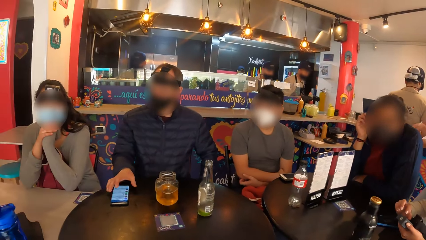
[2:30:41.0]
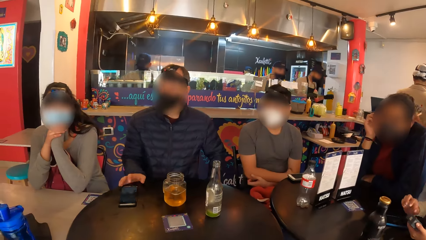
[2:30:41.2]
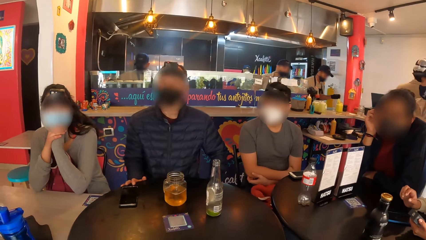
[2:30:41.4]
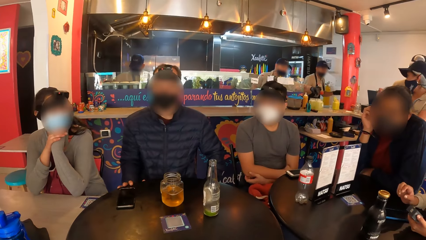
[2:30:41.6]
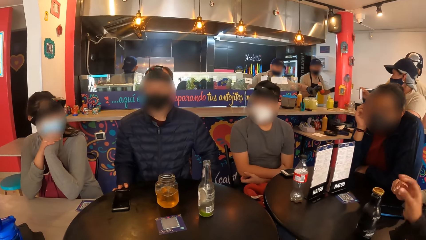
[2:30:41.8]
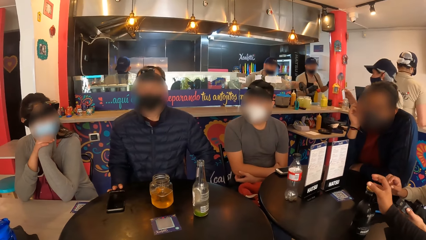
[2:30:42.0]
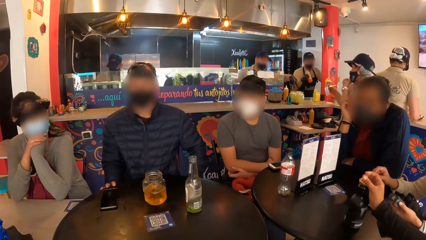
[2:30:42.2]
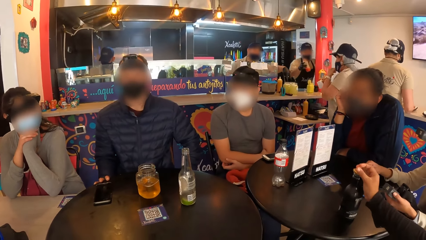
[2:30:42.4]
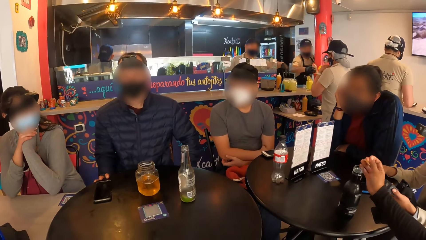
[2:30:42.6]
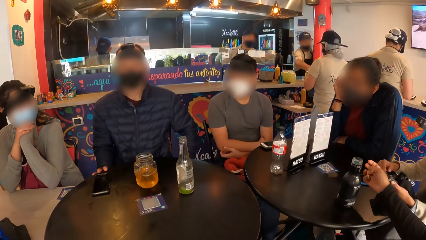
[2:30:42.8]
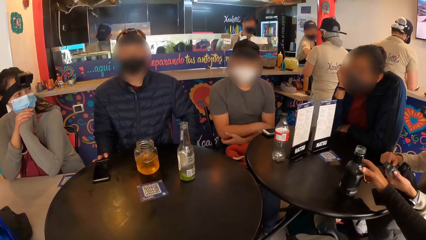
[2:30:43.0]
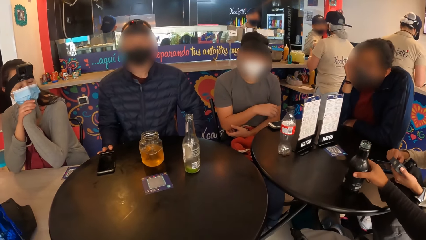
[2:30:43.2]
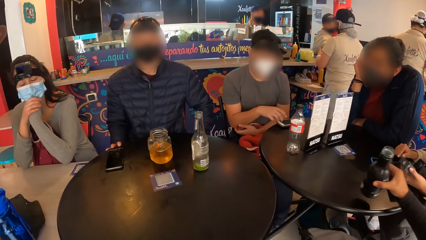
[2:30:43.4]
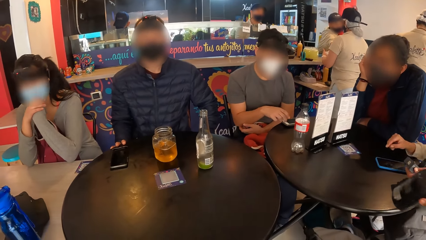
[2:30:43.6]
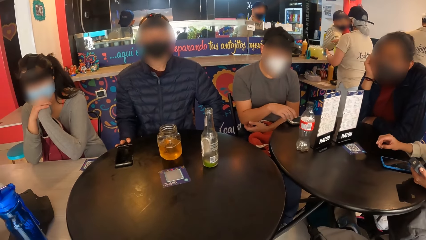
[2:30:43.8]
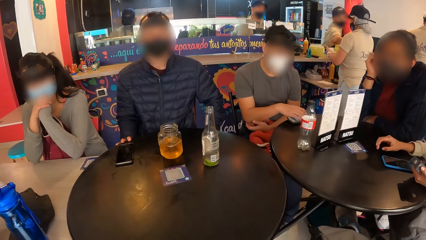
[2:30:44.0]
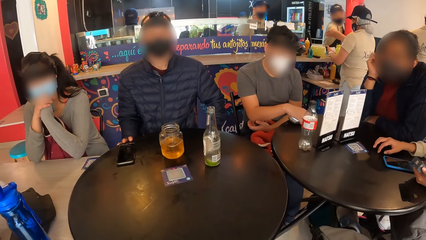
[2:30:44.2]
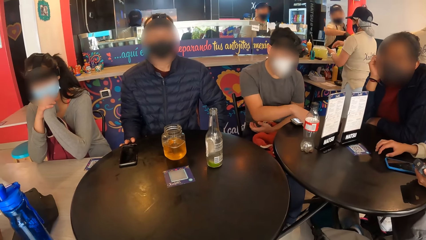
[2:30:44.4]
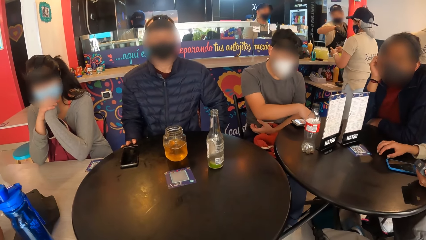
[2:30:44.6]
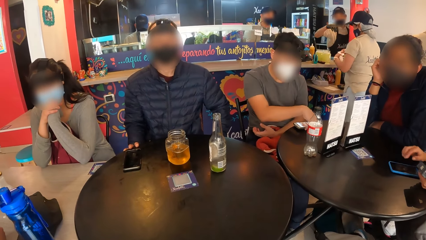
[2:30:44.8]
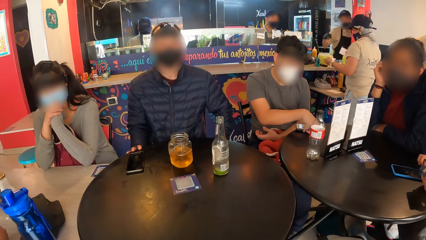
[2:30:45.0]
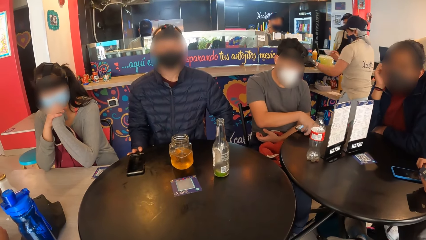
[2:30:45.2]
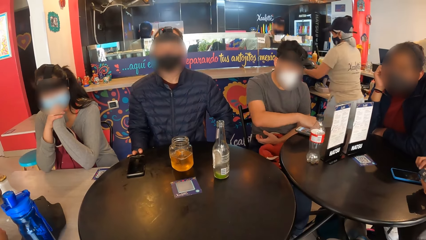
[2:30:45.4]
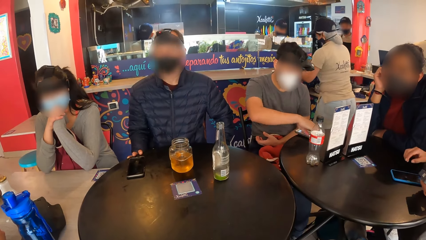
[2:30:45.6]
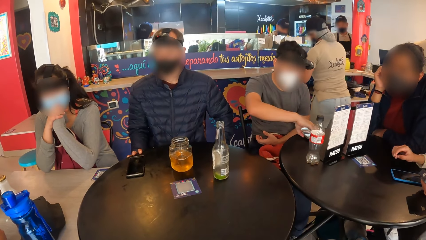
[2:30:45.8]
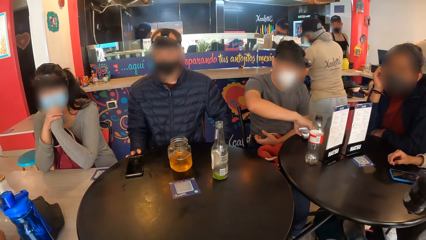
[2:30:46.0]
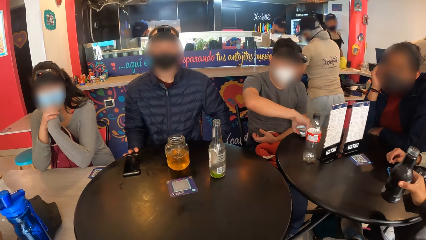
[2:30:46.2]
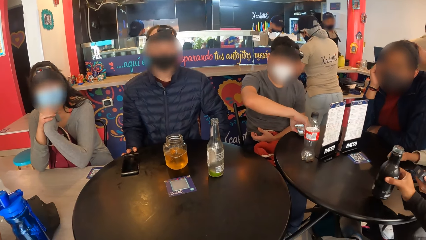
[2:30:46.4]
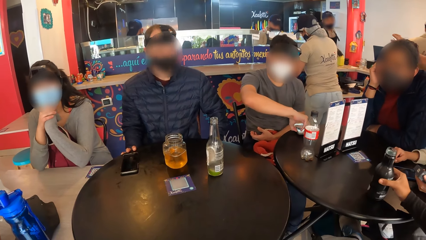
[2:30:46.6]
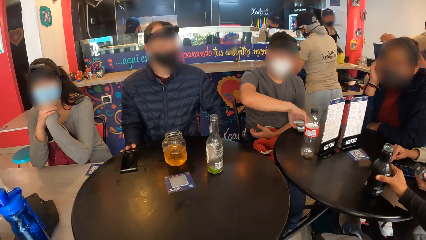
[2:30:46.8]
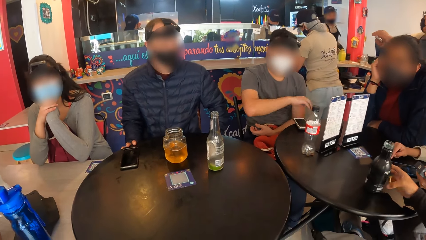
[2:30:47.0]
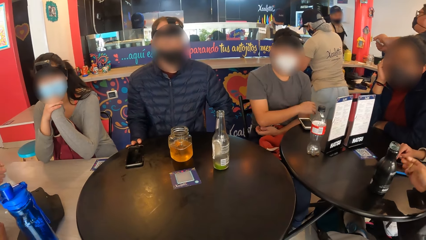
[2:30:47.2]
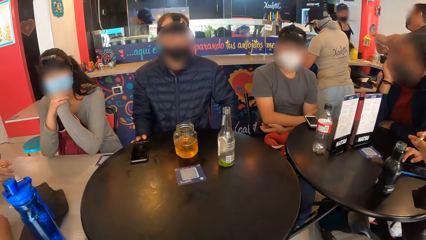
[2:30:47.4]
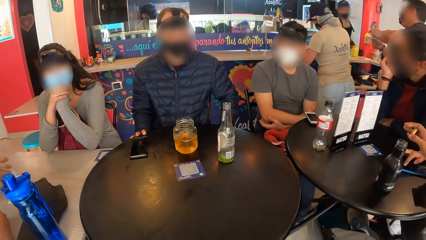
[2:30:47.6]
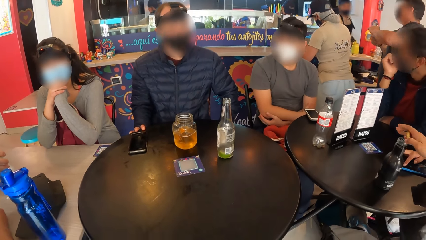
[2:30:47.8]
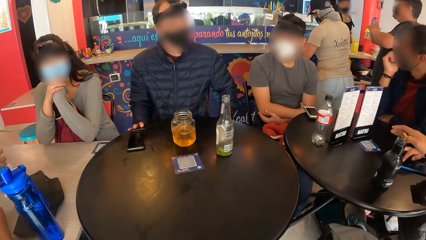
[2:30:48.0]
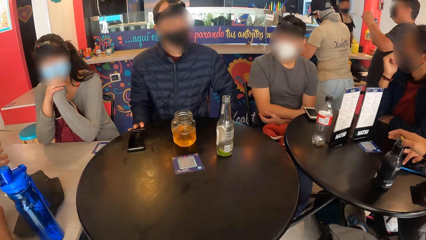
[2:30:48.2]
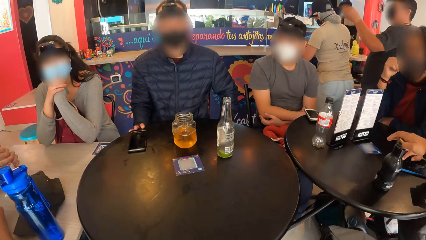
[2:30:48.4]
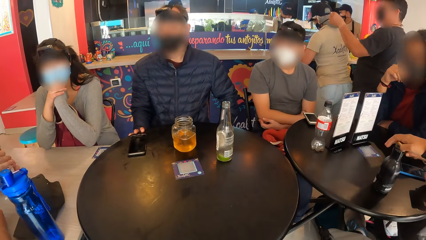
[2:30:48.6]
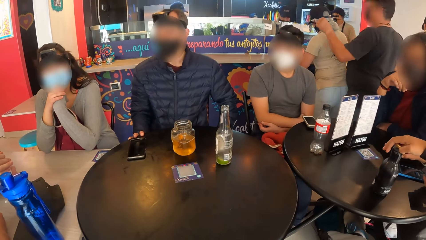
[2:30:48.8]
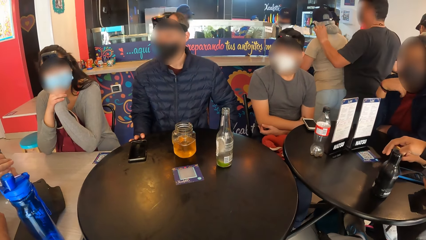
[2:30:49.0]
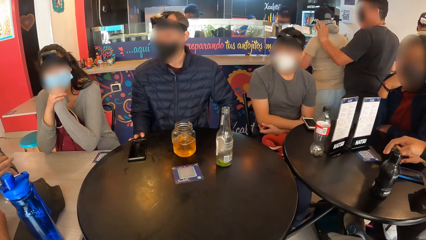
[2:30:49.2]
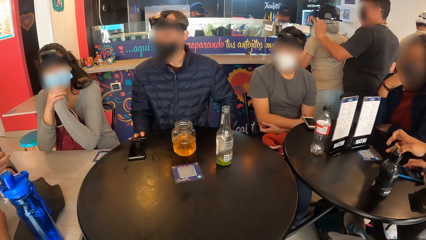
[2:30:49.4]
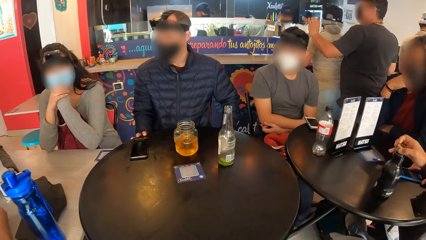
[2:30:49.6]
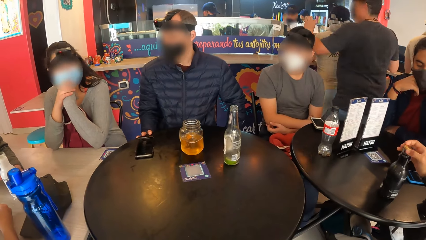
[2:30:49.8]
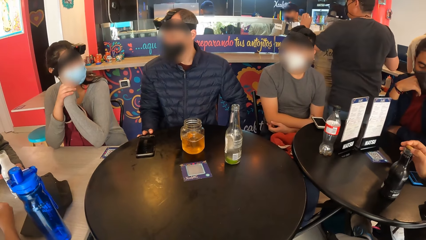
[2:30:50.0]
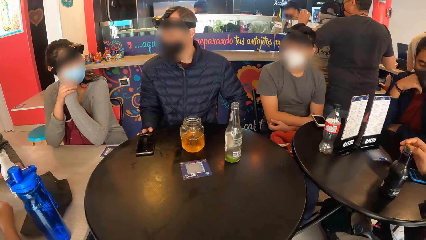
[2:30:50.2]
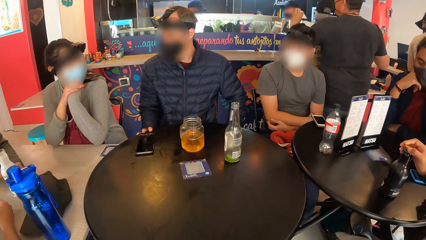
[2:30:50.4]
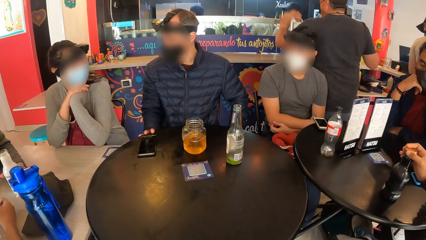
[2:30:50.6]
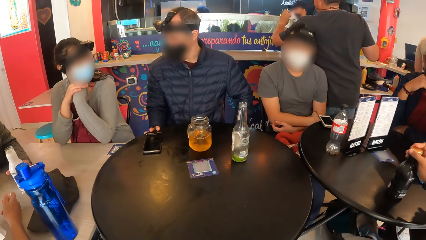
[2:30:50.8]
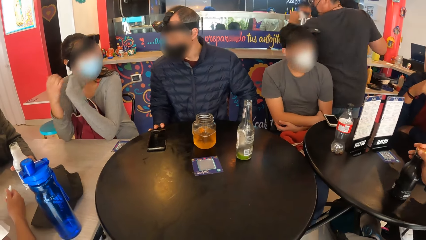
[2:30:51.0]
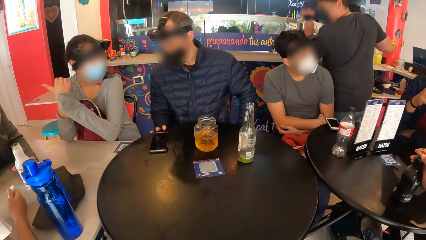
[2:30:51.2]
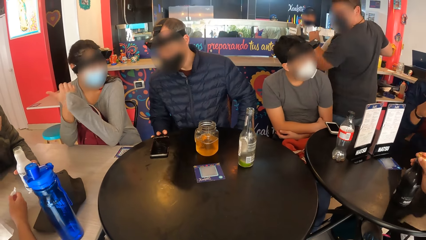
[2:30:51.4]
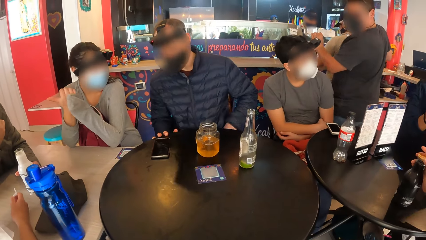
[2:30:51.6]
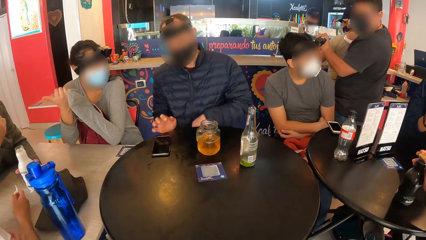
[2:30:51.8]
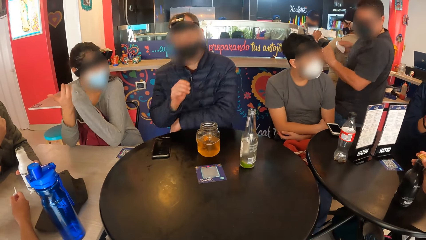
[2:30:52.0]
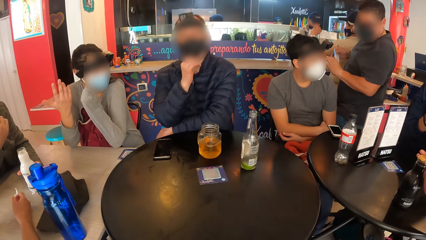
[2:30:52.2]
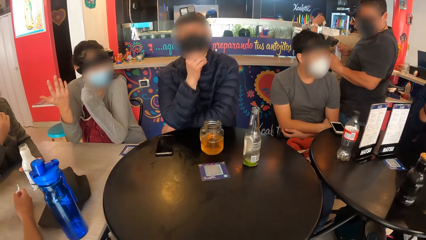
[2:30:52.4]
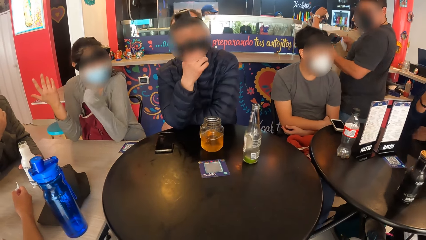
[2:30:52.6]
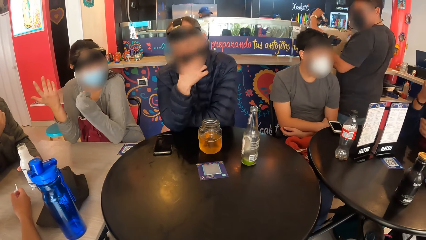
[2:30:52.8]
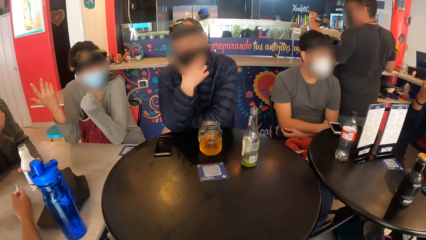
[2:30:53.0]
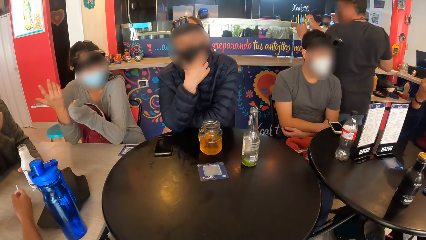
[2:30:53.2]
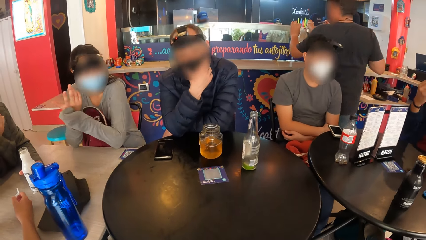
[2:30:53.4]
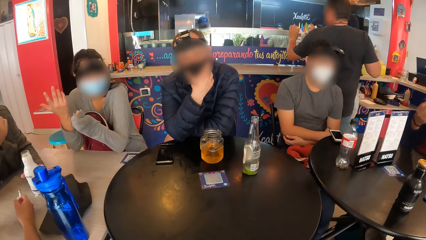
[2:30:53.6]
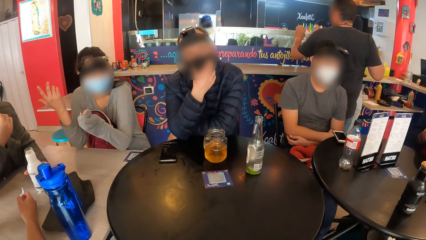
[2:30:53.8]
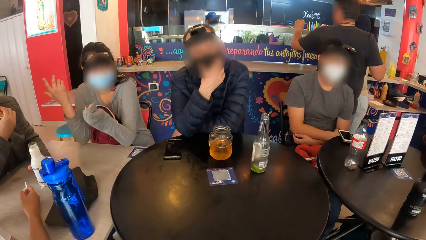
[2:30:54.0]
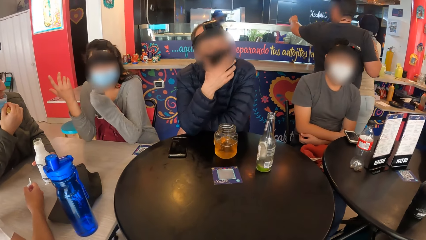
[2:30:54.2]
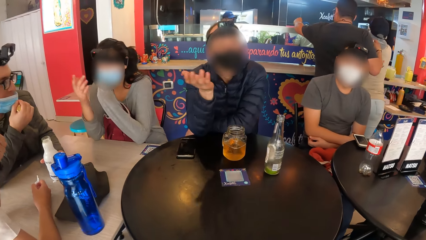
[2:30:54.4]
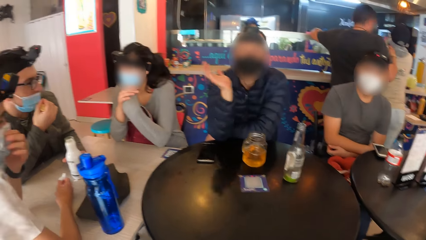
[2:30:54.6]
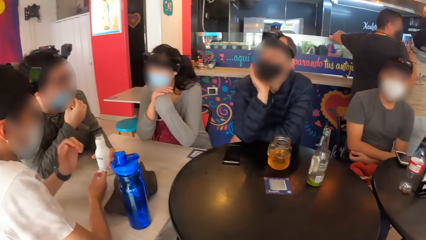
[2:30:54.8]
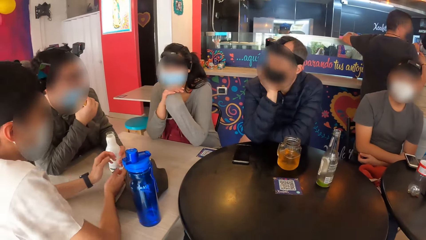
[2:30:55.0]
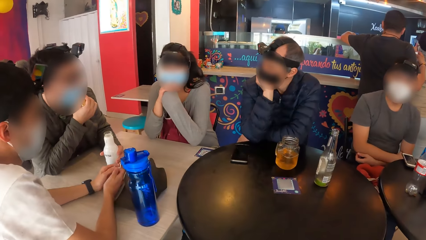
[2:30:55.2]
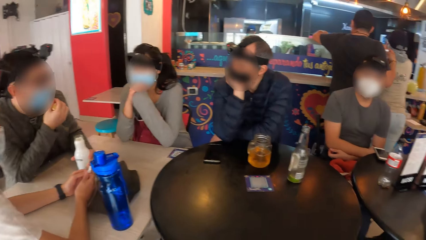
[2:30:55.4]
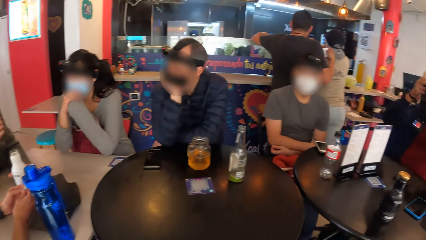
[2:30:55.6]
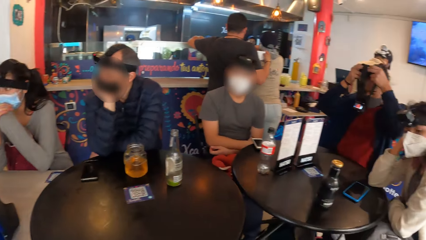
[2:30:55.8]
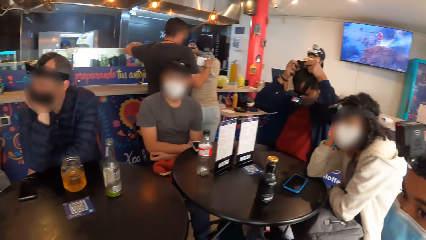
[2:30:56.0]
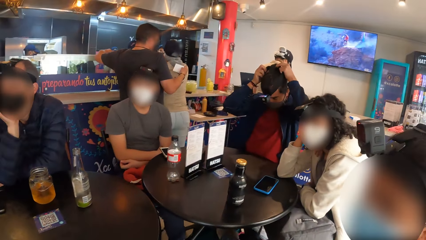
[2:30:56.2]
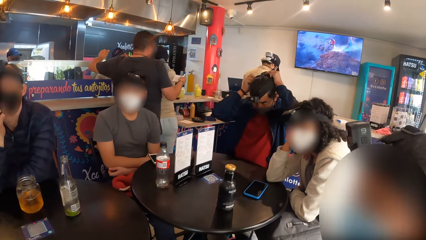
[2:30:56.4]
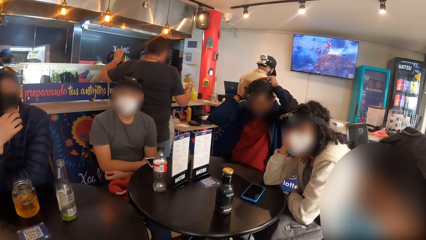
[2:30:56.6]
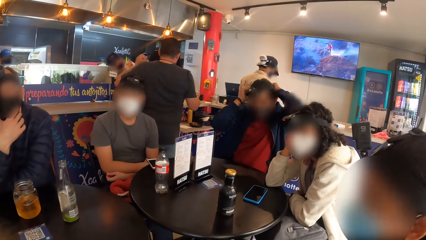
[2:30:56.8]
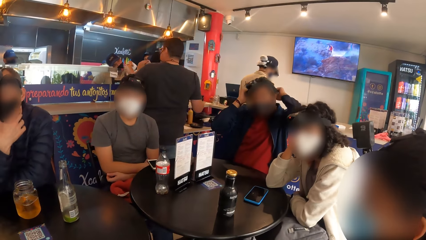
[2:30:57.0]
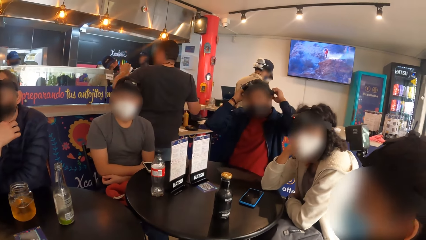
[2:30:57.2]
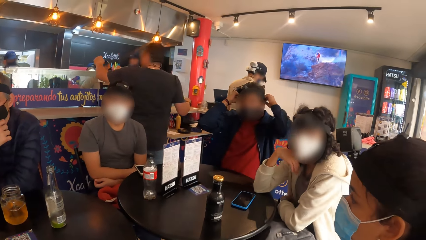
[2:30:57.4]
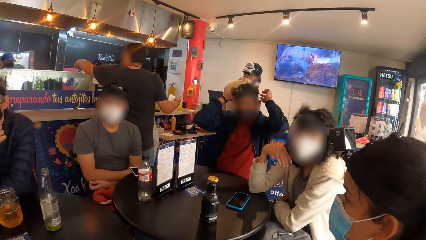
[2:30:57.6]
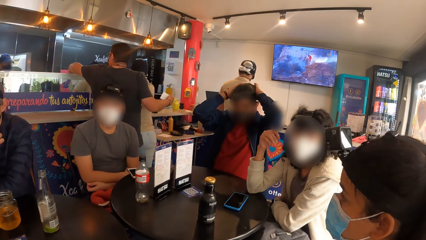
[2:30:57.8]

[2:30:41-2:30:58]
The woman removes the cover of a black bottle on the table with her right hand. The woman picks the black bottle from the table with her right hand. The woman drops the black bottle on the table with her right hand. The woman covers the black bottle with the cover in her right hand. The man touches the nose mask he's wearing with his right hand.
